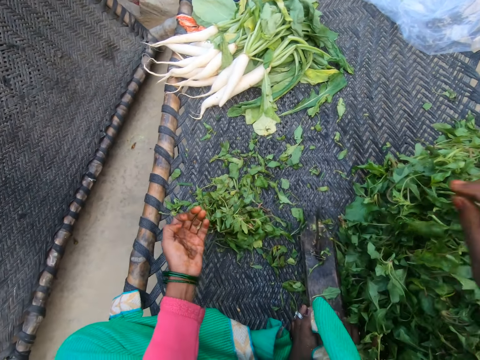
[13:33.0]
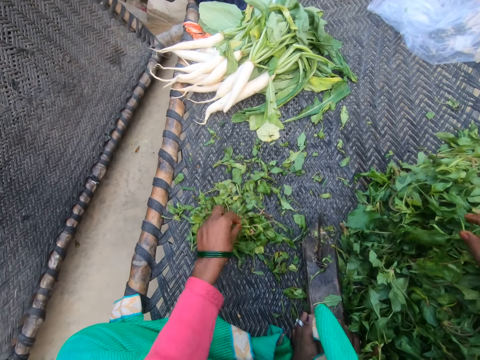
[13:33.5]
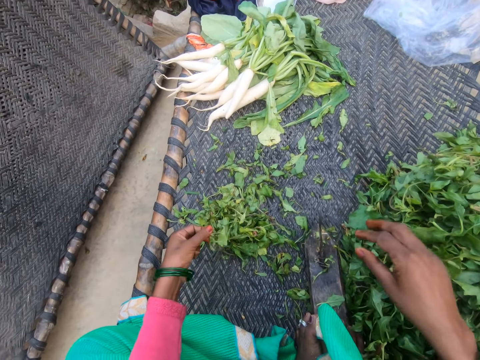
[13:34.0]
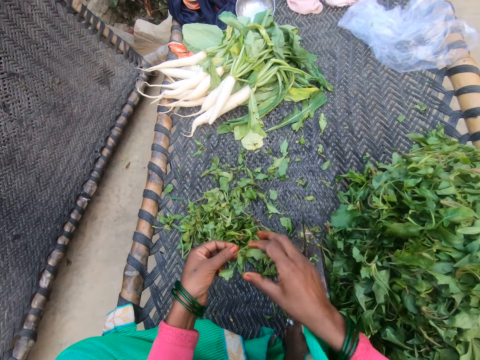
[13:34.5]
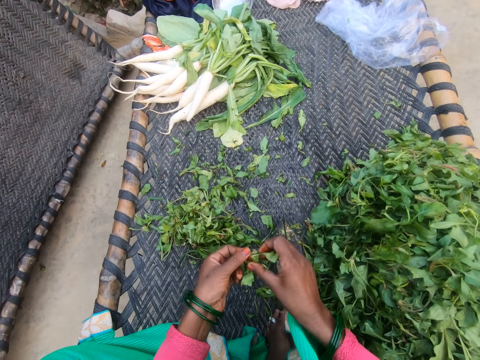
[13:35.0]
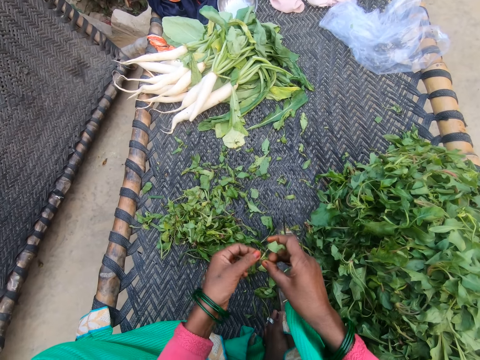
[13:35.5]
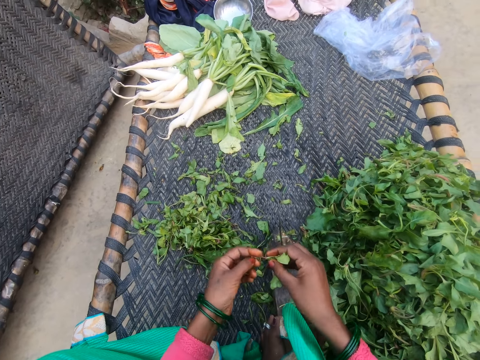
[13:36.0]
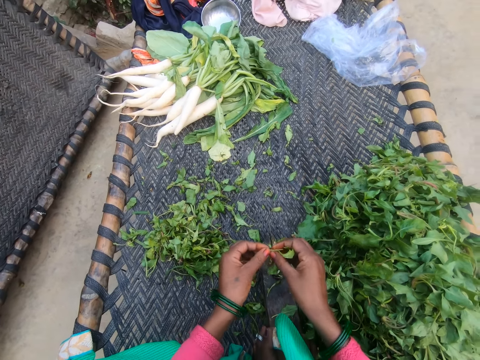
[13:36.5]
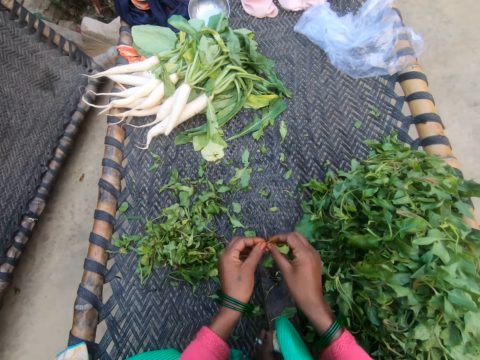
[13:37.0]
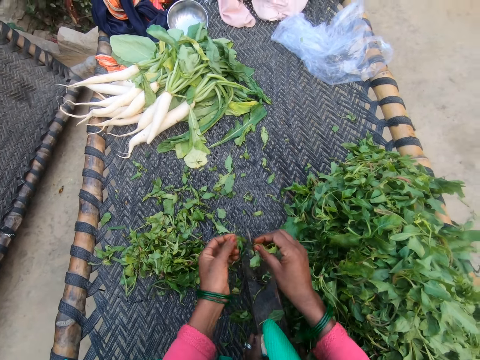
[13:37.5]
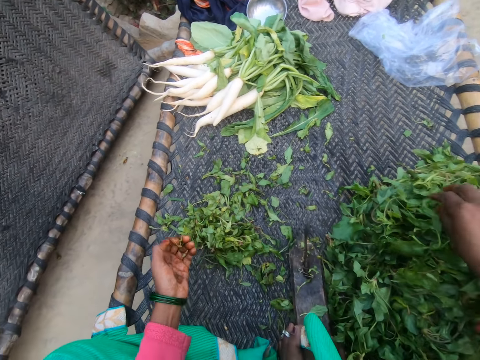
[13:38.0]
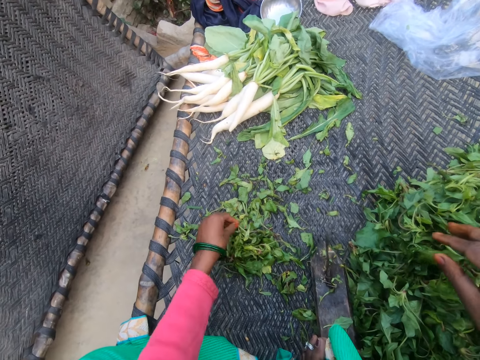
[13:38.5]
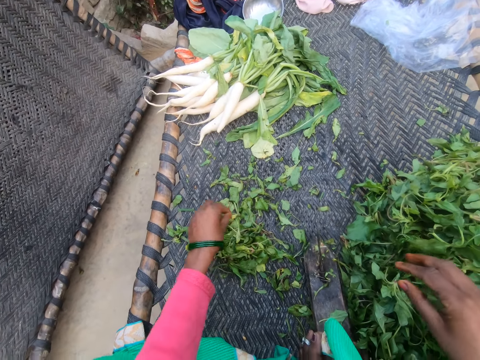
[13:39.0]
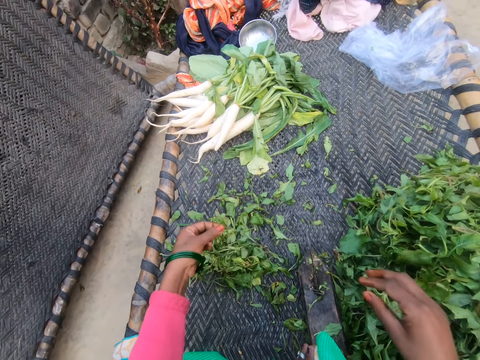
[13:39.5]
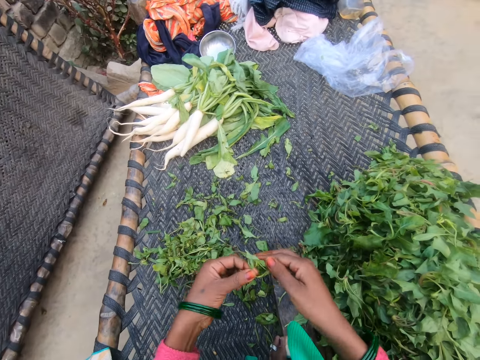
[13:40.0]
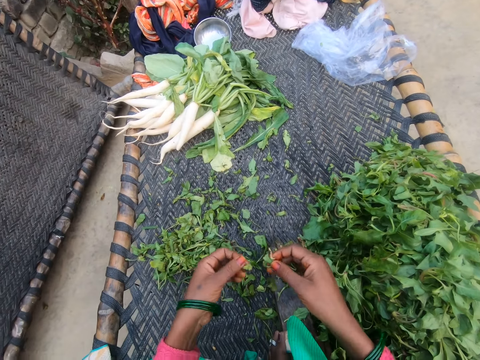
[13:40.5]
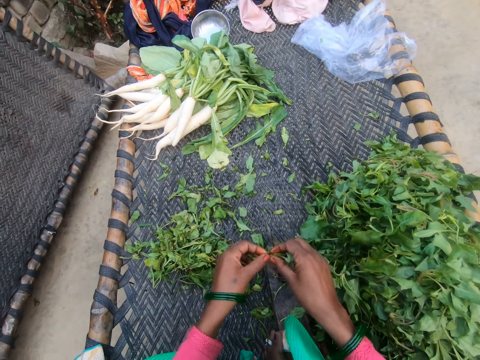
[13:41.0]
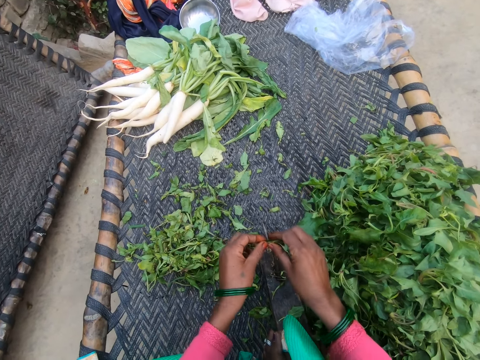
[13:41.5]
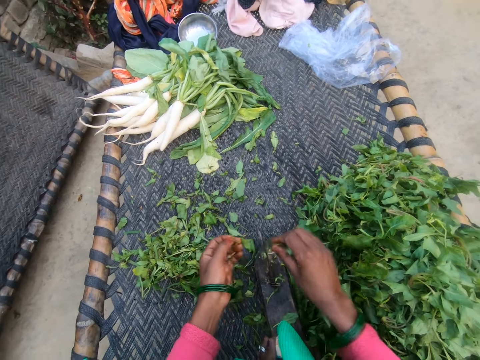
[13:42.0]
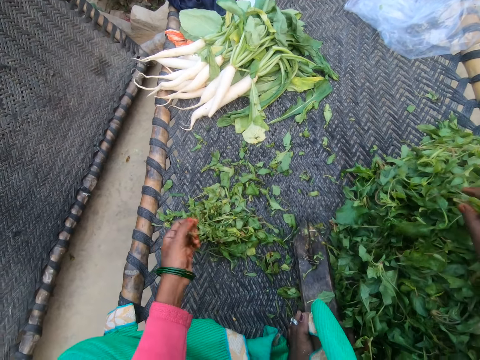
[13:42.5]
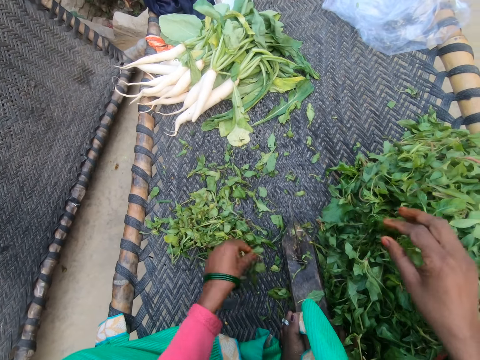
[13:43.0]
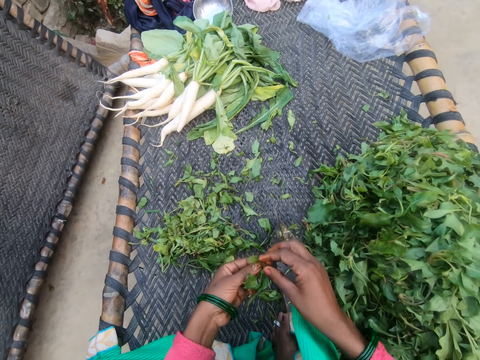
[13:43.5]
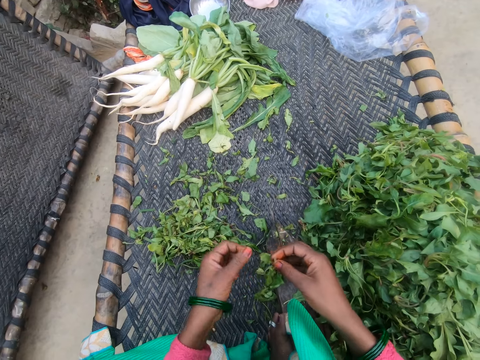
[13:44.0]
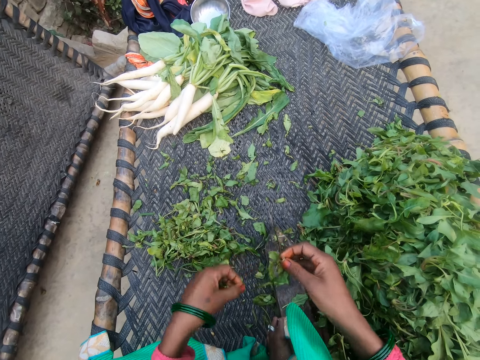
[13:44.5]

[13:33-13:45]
The camera wearer drops the vegetable on the chair with other vegetables. They pick a vegetable from the bunch of vegetables. They cut the stem of the vegetable with the slicer. They drop the vegetable on the chair with the other vegetables. They pick a vegetable from the bunch of vegetables. They cut the stem of the vegetable with the slicer. They drop the vegetable on the chair with the other vegetables. They pick a vegetable from the bunch of vegetables.

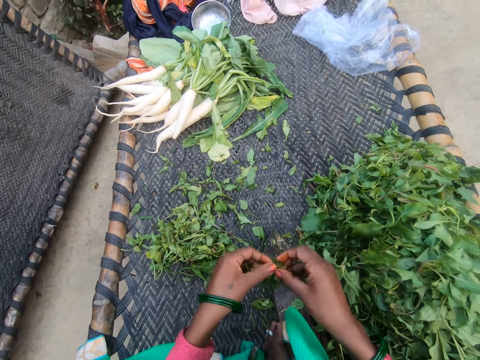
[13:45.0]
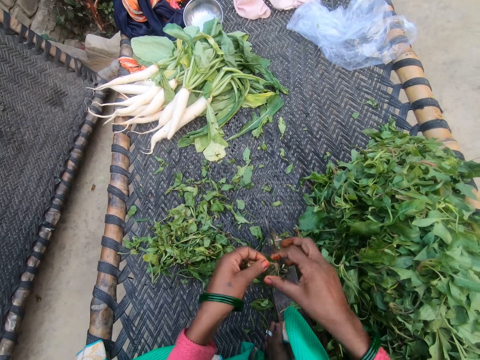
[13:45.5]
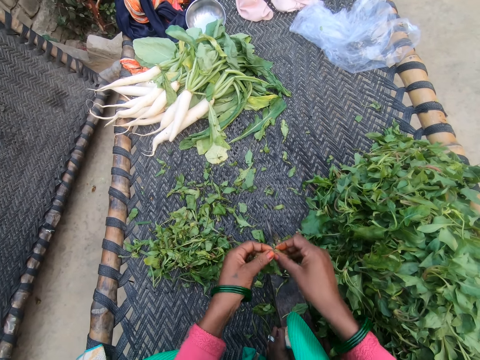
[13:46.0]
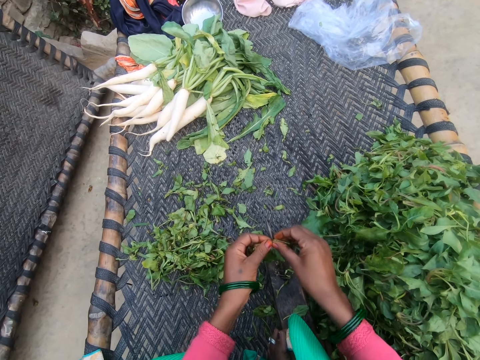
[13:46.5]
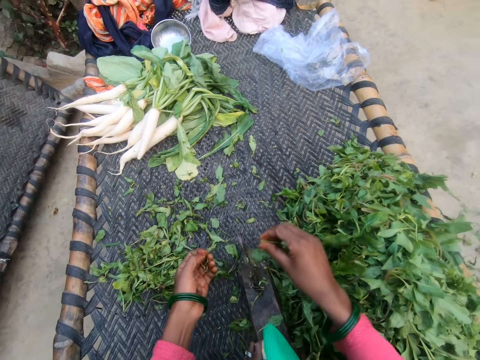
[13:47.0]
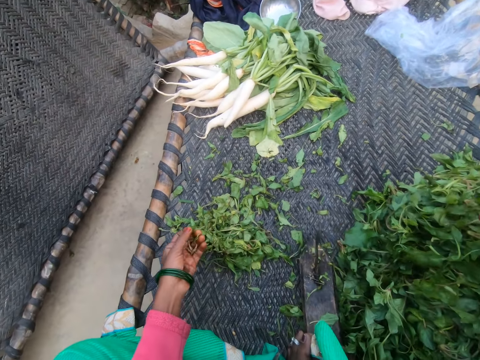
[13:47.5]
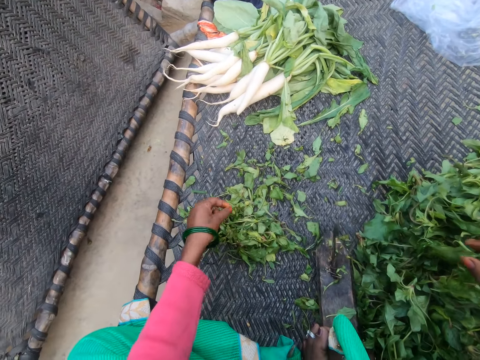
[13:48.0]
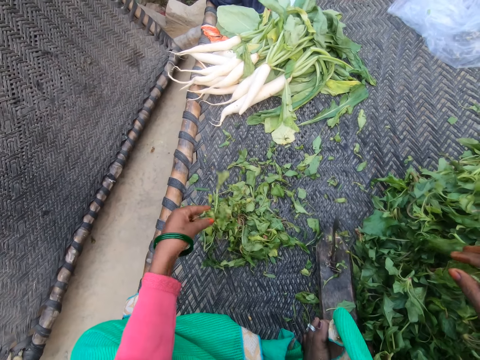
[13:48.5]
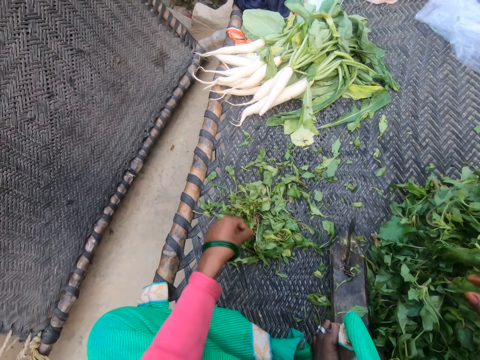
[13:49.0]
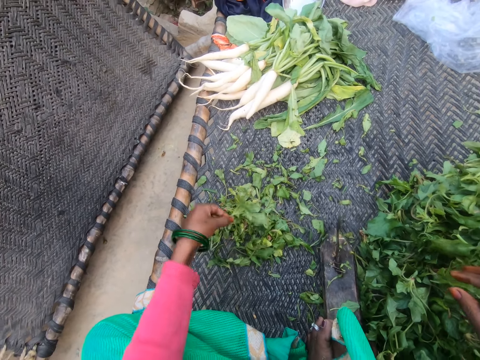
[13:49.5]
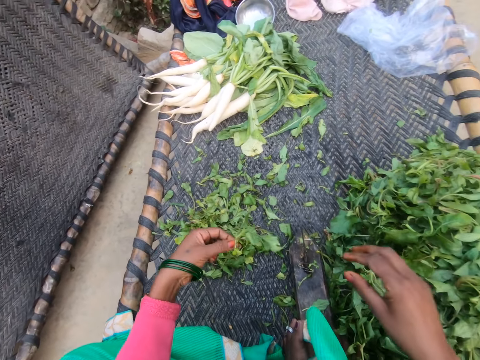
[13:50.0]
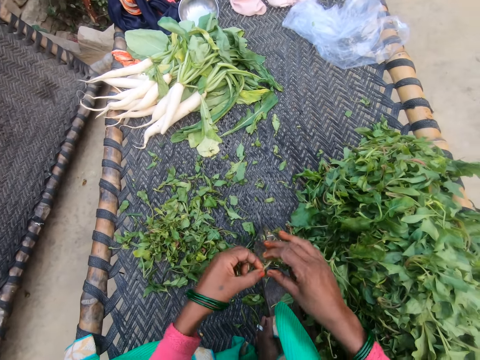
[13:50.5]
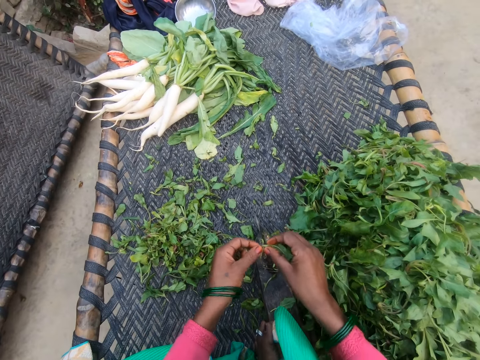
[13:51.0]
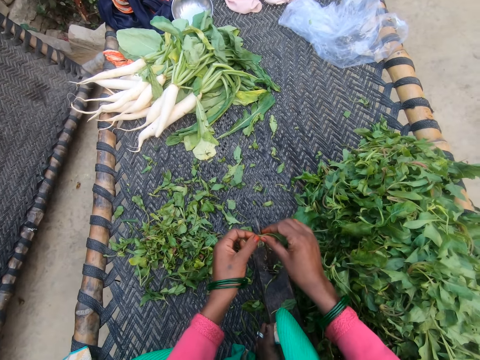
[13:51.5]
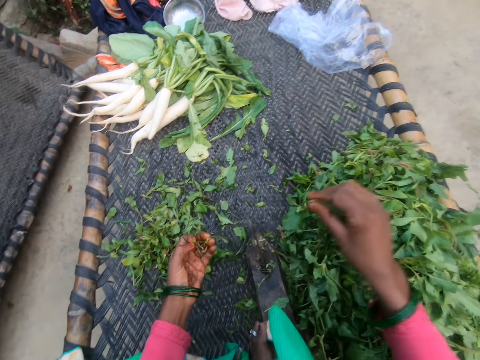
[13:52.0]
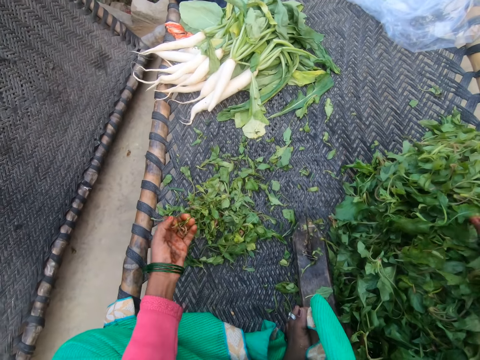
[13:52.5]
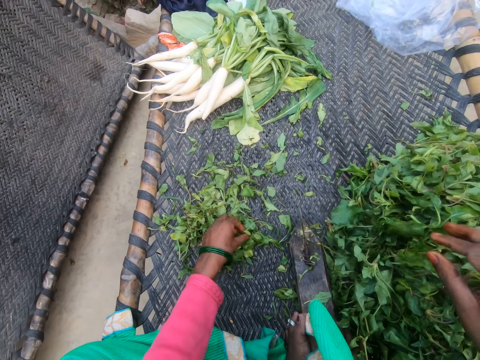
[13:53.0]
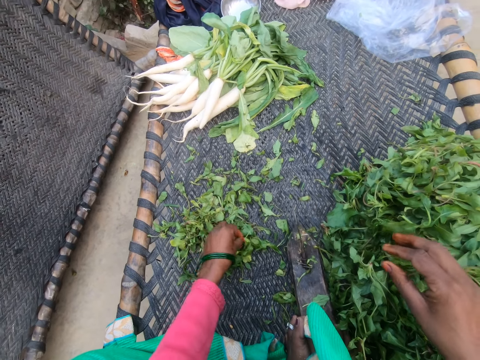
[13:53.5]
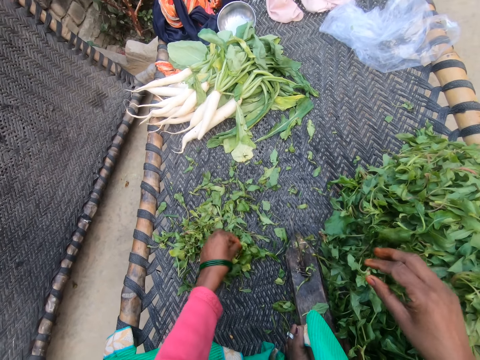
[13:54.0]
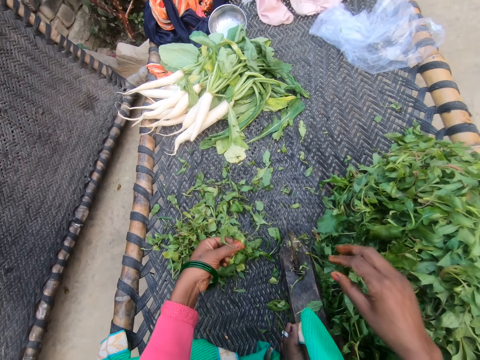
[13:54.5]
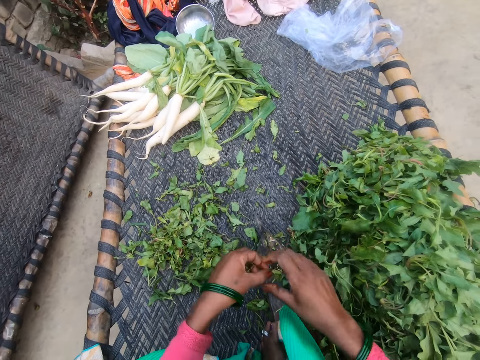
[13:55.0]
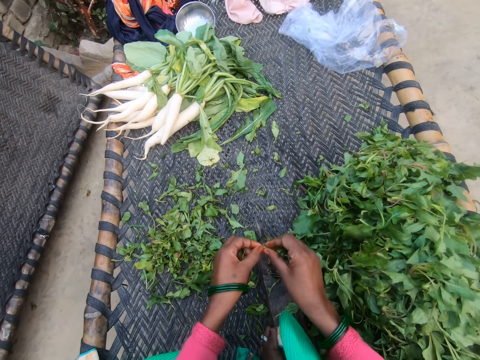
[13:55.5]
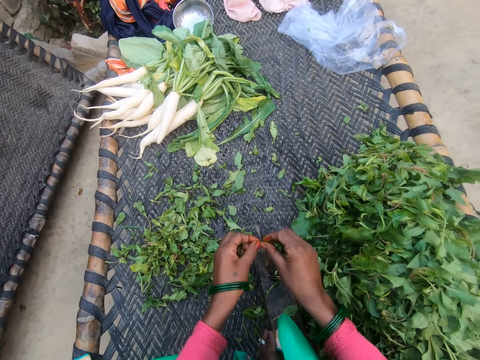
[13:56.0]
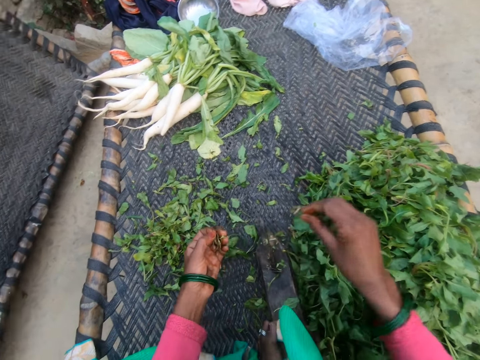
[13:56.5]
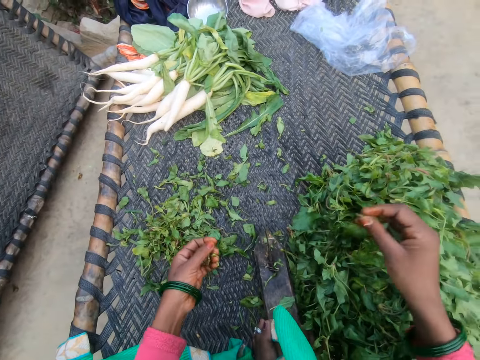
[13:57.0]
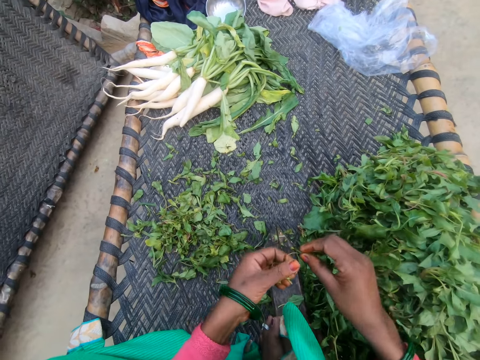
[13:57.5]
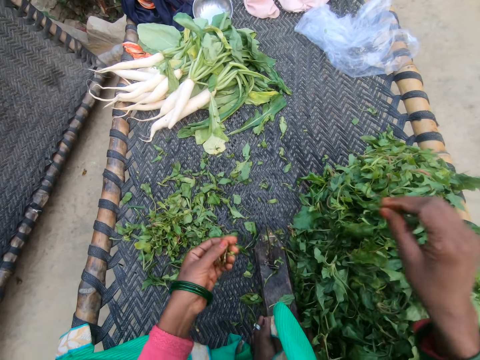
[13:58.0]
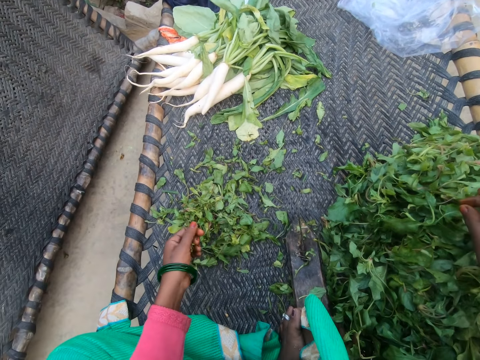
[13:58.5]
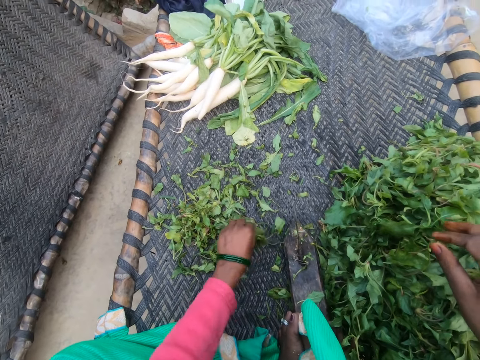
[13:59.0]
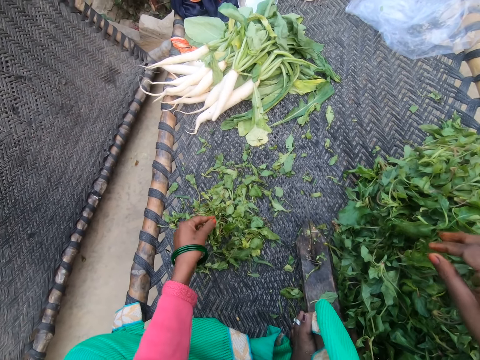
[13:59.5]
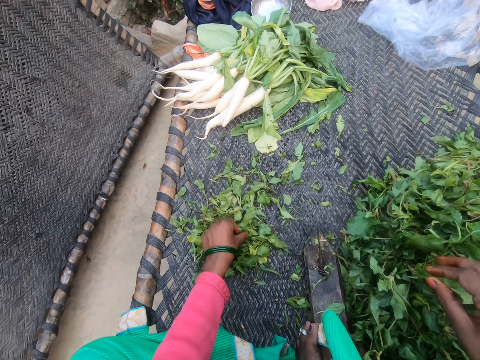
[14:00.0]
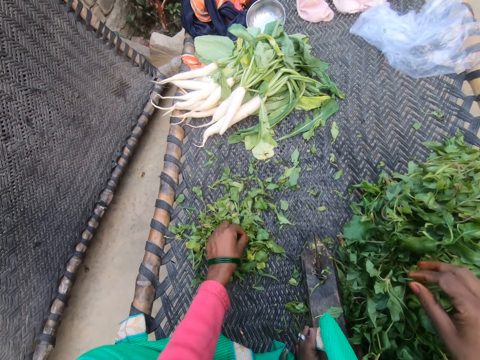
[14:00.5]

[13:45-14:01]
The camera wearer removes the stalk from an object. They drop plucked leaves on a heap of leaves on the table. They pick the object and hold the object. They pluck vegetable leaves. They remove the stalk from the object. They drop plucked leaves on the heap of leaves on the table. They pick the object and hold the object. They pluck vegetable leaves. They remove the stalk from the object. They drop plucked leaves on the heap of leaves on the table.
